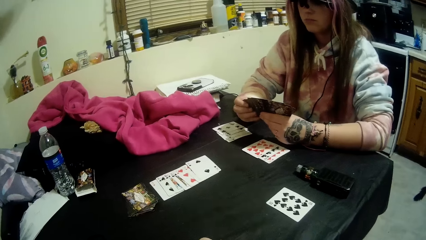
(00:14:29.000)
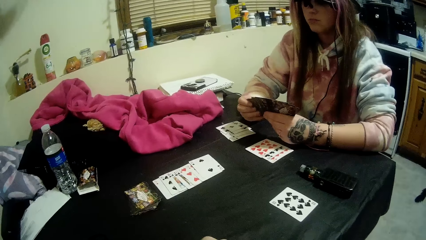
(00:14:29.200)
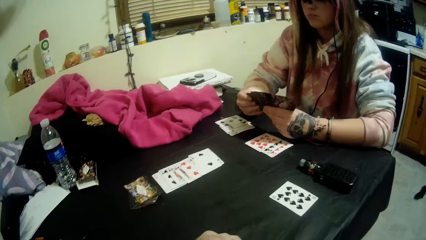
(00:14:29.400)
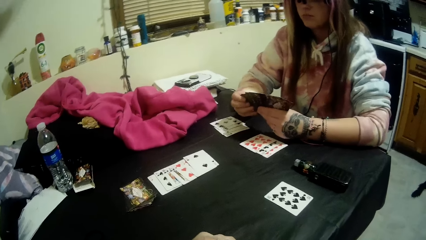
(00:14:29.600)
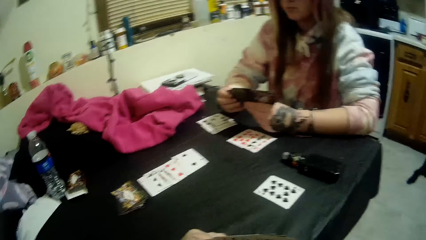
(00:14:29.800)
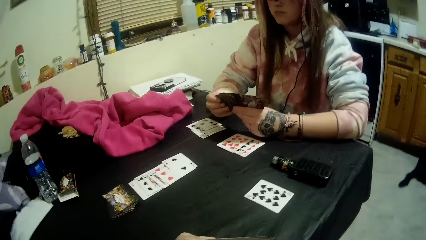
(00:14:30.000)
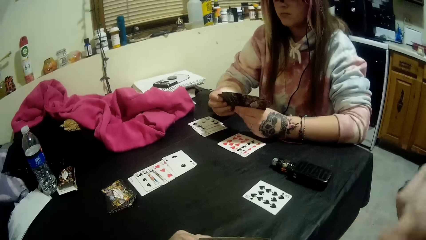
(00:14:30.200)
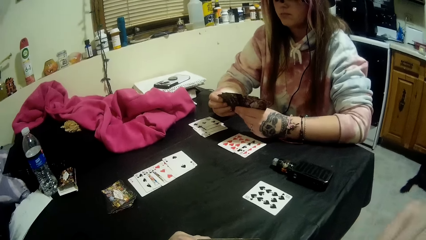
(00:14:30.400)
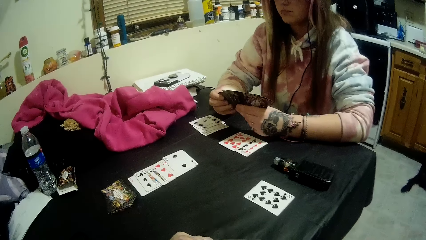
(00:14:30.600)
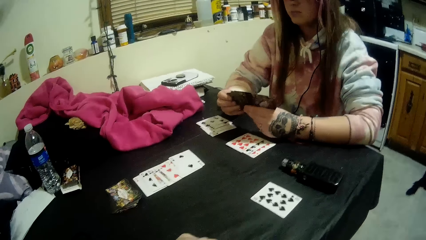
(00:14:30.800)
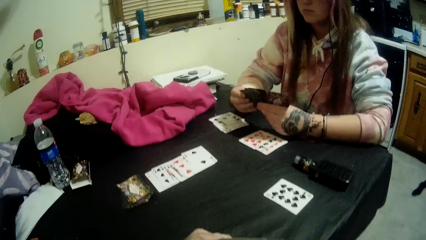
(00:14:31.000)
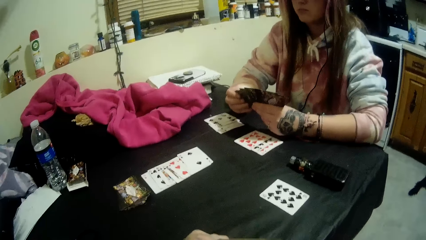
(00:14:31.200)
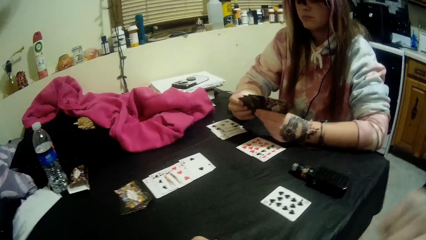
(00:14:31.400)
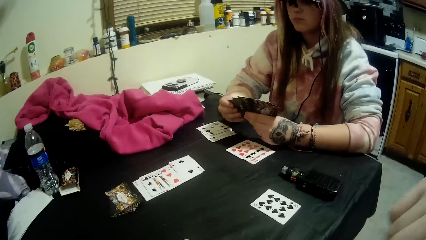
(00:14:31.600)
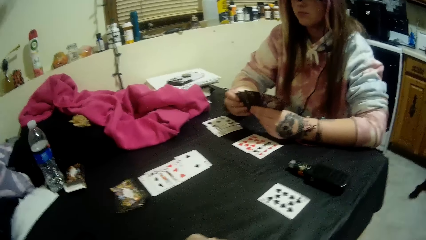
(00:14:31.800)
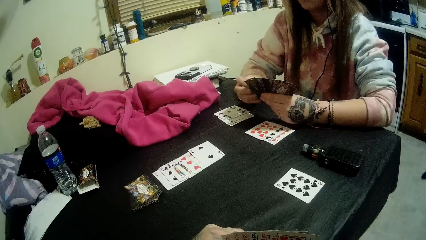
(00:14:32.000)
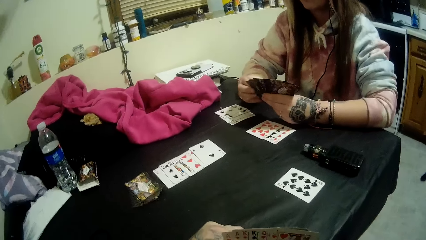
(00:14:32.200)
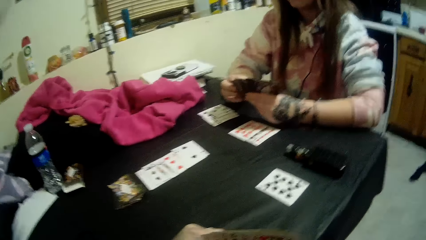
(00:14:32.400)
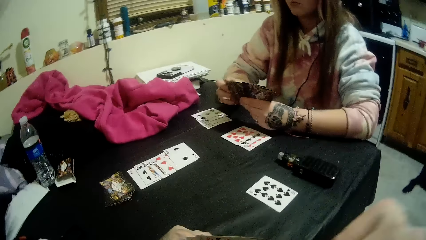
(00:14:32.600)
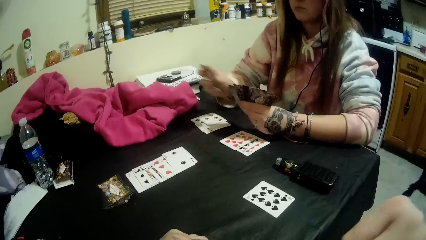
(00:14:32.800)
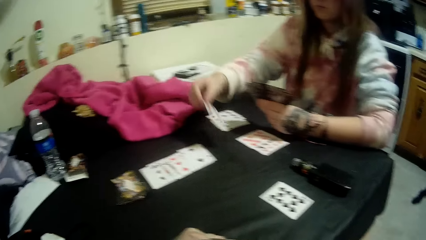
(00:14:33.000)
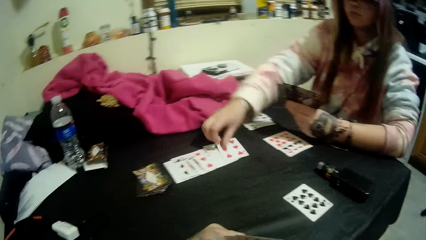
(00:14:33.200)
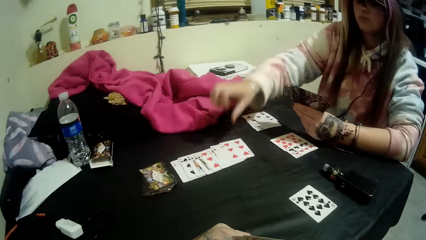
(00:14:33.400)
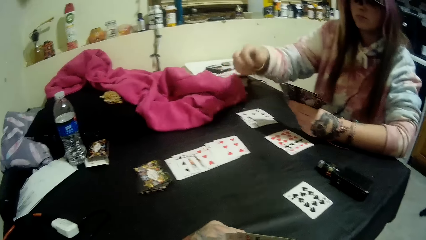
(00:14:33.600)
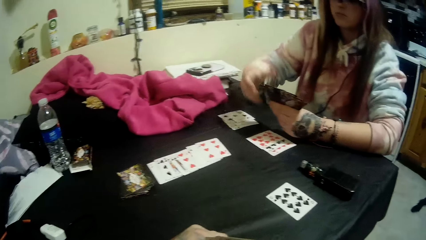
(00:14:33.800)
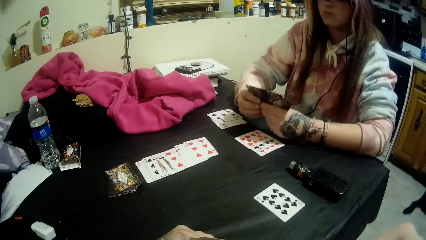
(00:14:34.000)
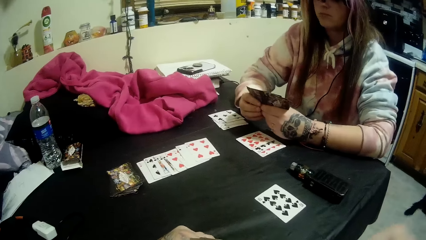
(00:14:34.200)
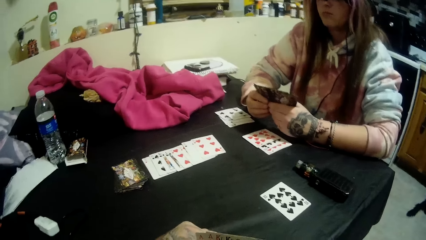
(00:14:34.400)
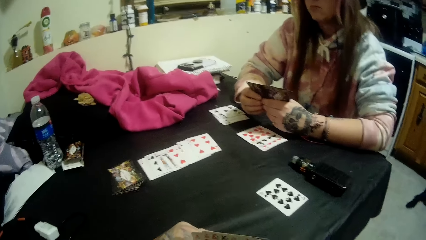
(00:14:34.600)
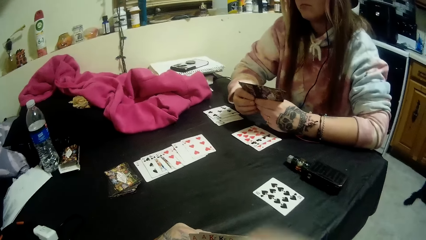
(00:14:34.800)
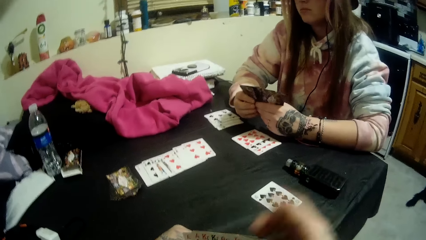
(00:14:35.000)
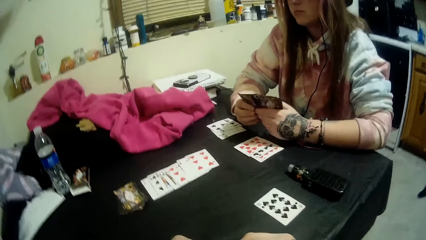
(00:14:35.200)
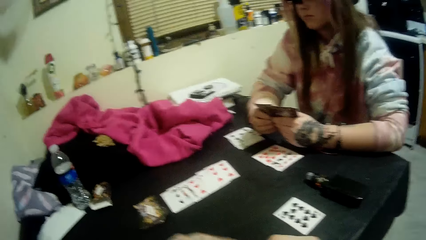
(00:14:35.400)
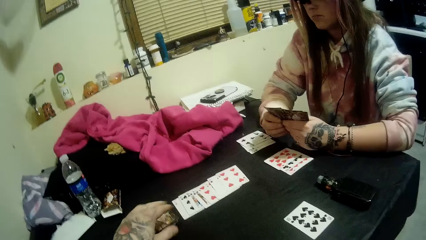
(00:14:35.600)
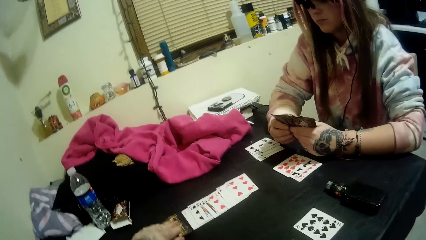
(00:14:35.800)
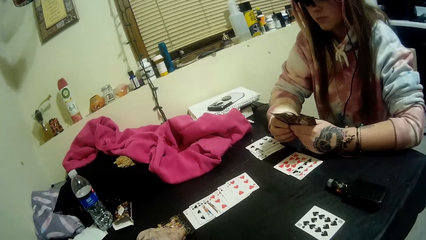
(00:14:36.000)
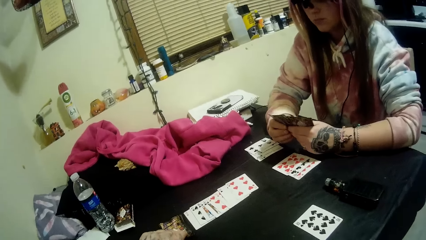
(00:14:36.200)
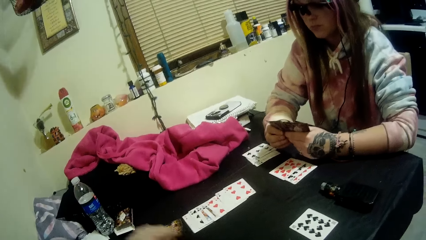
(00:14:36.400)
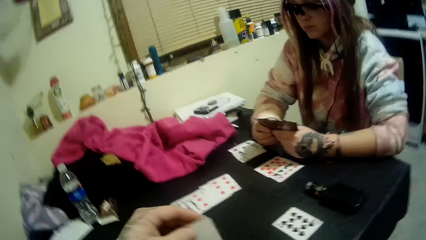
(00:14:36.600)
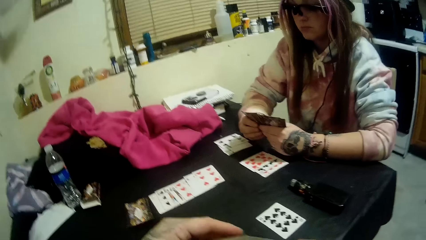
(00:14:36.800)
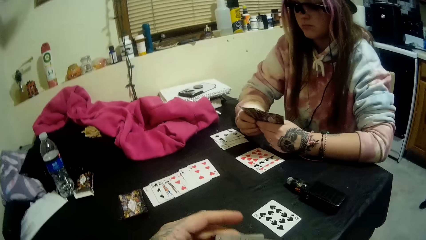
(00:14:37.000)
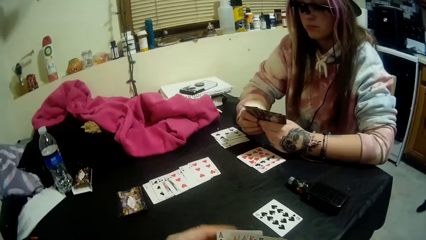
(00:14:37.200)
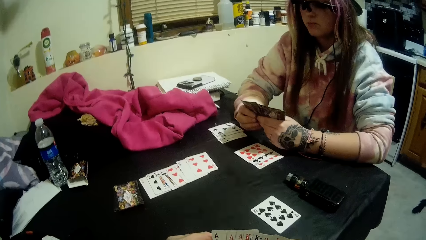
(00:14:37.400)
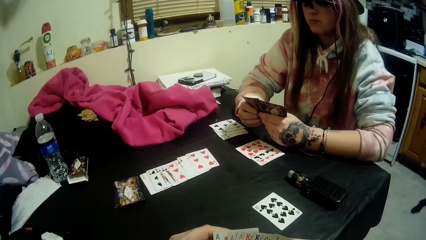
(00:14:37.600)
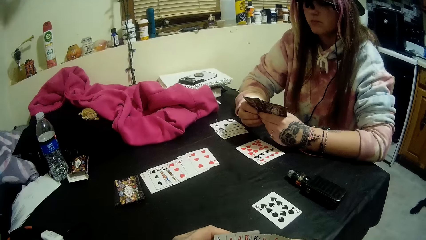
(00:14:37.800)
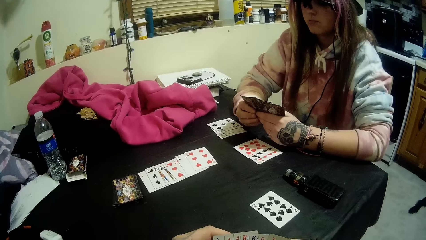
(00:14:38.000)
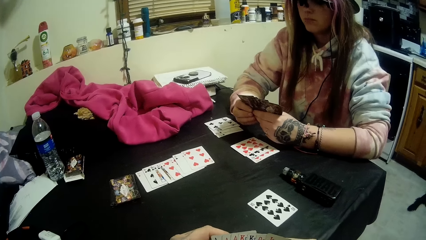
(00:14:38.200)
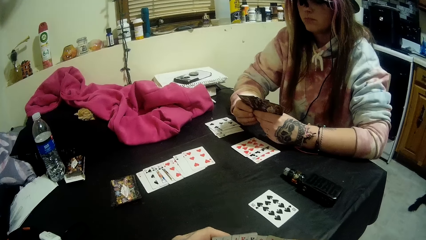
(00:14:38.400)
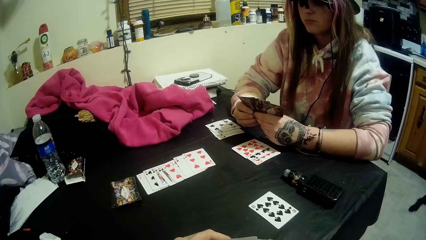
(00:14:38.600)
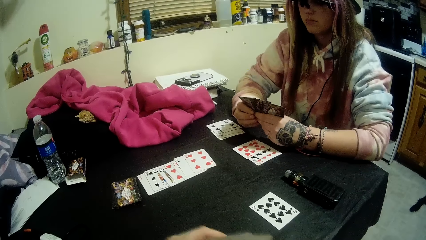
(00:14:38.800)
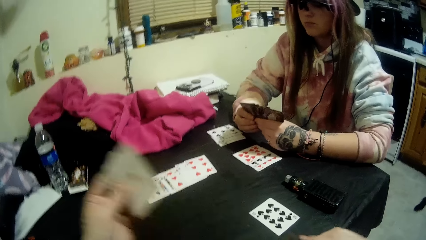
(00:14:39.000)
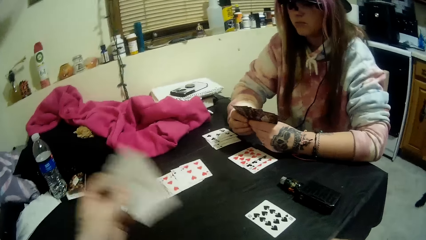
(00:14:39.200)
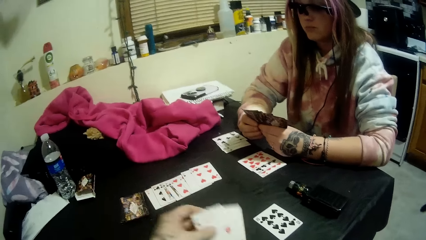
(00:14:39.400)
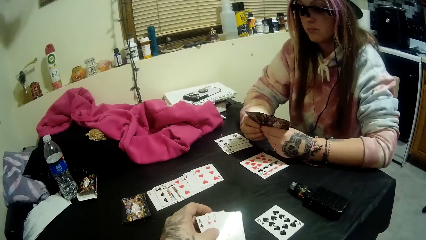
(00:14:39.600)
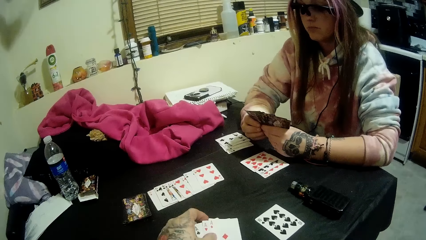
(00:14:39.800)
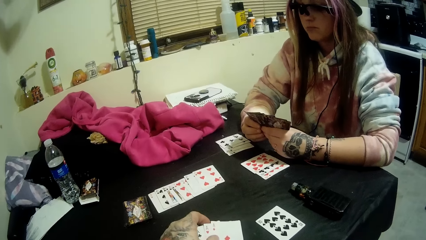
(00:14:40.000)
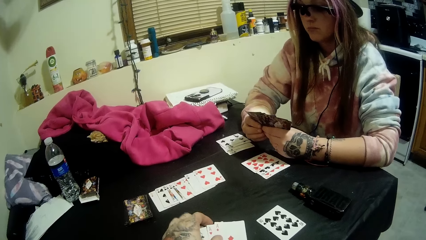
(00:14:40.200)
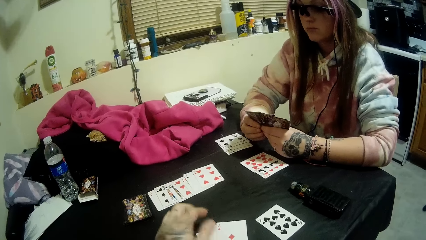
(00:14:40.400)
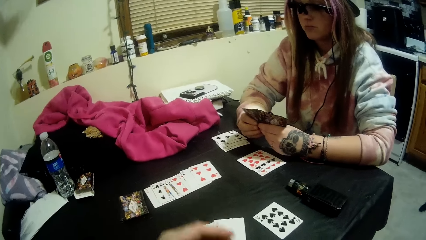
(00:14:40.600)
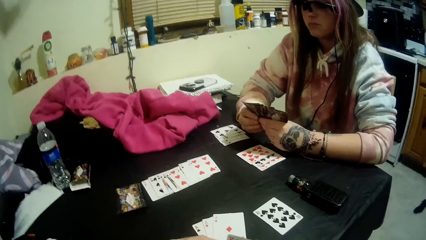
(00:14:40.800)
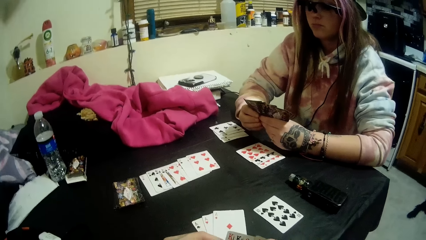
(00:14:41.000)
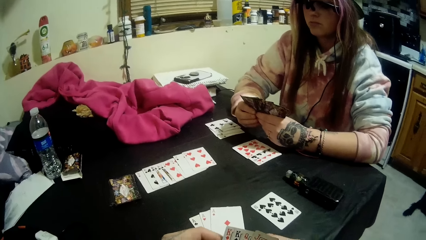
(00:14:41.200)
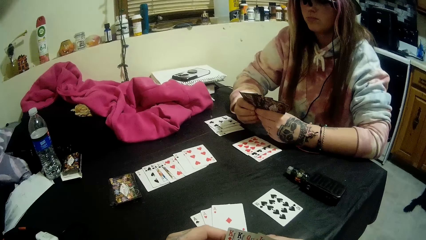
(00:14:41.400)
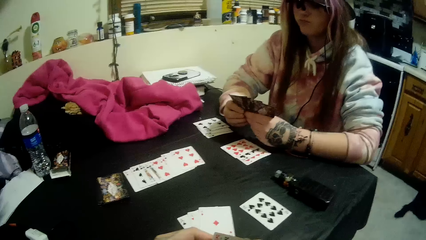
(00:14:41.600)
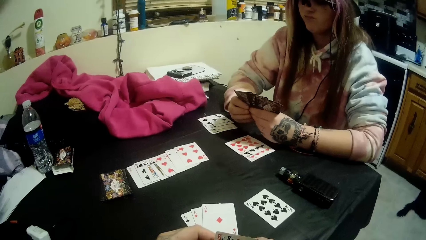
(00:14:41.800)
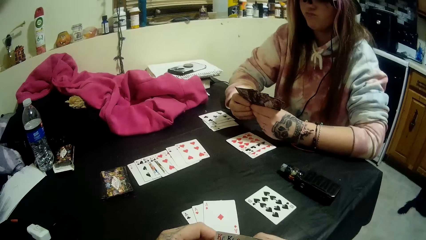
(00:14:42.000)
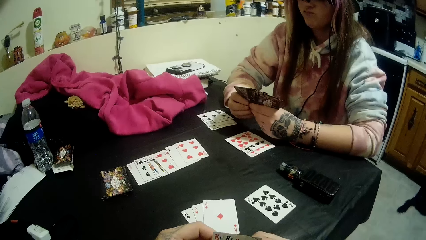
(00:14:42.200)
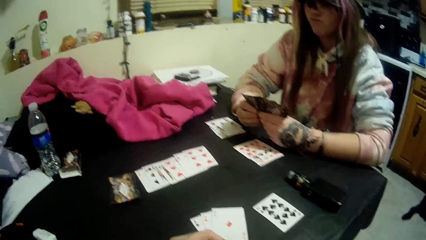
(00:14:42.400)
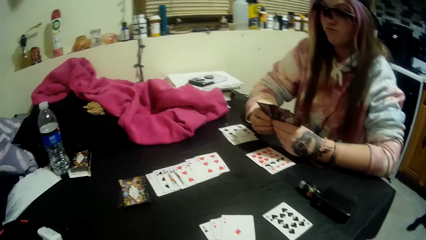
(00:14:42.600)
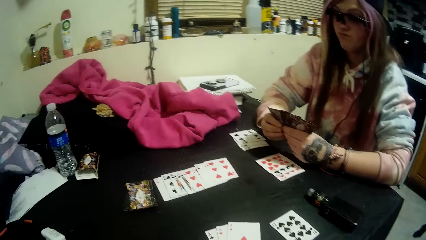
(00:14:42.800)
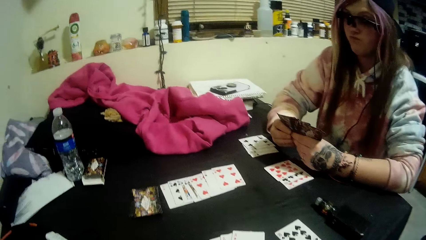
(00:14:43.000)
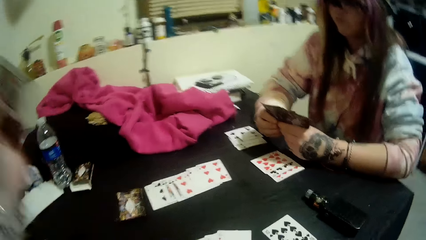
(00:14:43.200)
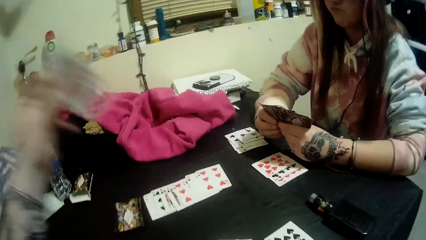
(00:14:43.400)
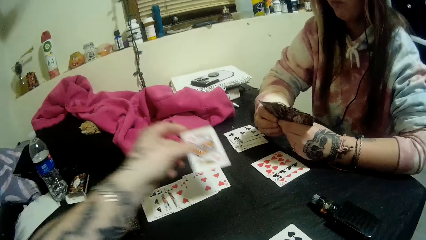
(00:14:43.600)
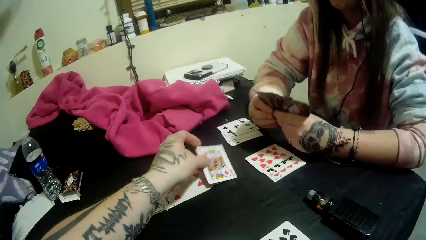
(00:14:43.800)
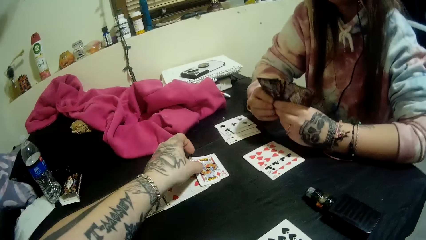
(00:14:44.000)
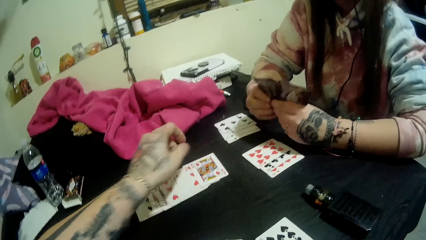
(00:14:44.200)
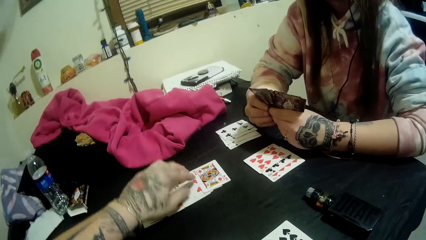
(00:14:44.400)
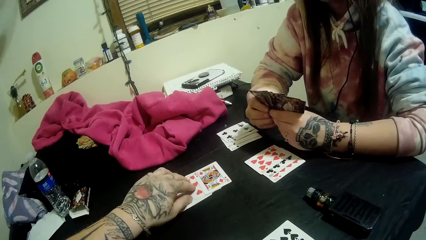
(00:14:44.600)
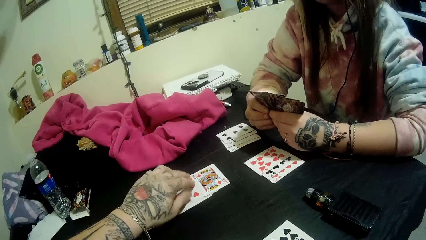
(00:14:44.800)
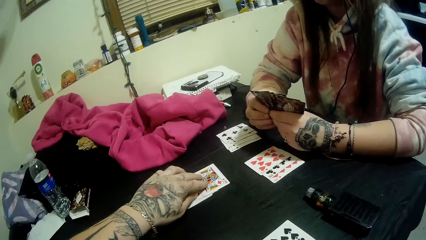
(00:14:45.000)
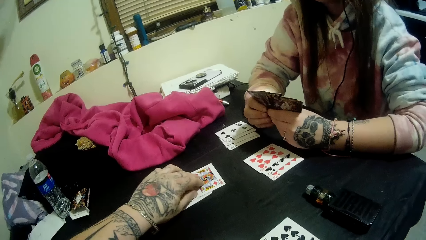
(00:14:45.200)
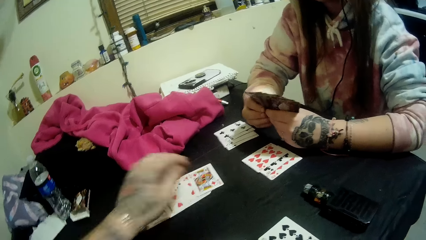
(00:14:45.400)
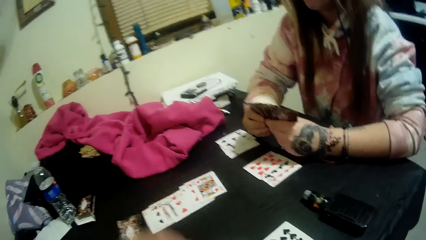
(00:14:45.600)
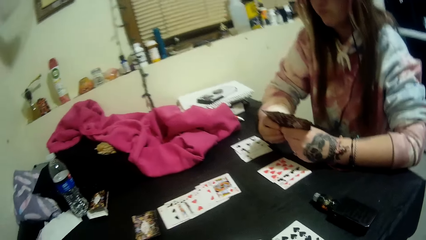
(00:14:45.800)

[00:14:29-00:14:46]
The camera wearer looks around. The lady drops another card onto the table beside the stack with her right hand. The lady holds the cards in her left hand with both hands. The lady looks at the cards. The camera wearer puts the card on the table. He picks another card from the stack of cards with his left hand. He puts the card on the right hand. The lady looks at the cards. The camera wearer drops the cards in his left hand onto the table. He looks around. He drops another card onto the table beside the stack of cards with his left hand. He adjusts the cards on the table beside the stack with his left hand.
